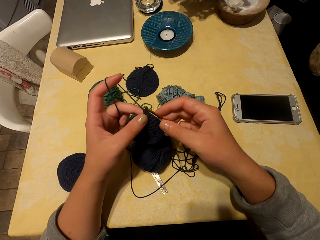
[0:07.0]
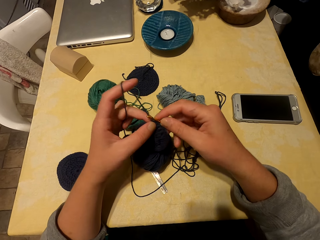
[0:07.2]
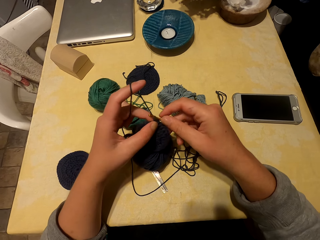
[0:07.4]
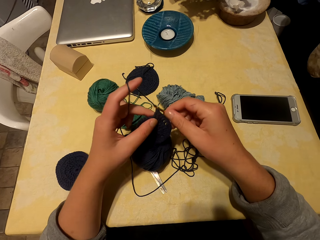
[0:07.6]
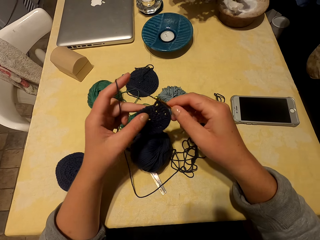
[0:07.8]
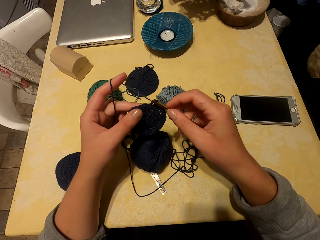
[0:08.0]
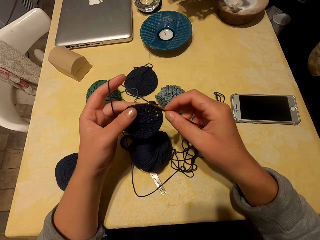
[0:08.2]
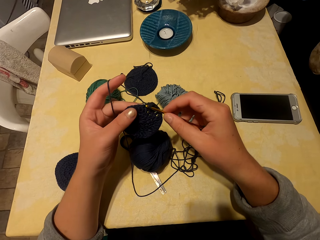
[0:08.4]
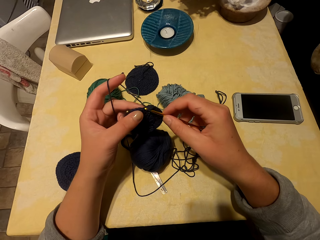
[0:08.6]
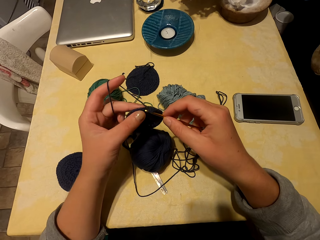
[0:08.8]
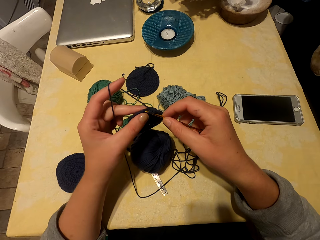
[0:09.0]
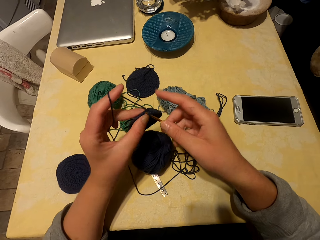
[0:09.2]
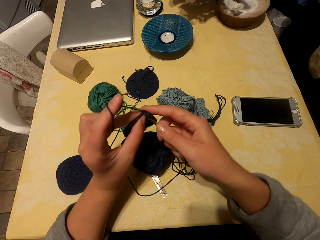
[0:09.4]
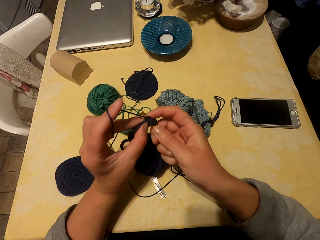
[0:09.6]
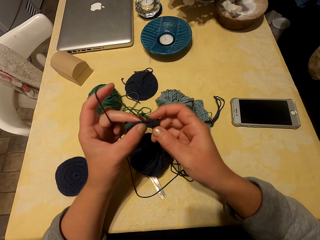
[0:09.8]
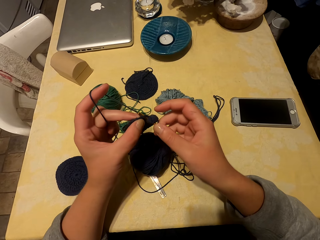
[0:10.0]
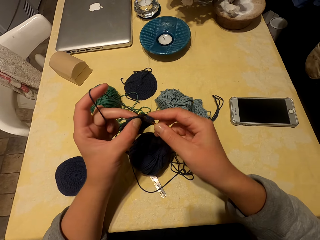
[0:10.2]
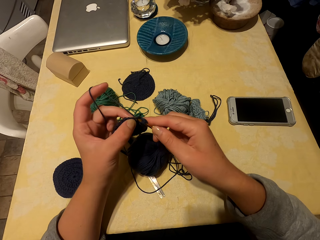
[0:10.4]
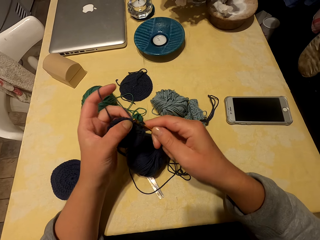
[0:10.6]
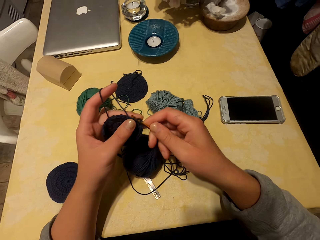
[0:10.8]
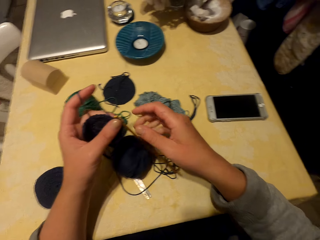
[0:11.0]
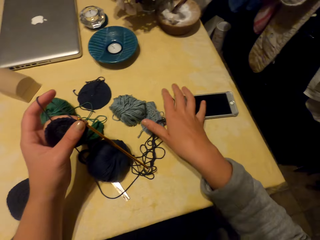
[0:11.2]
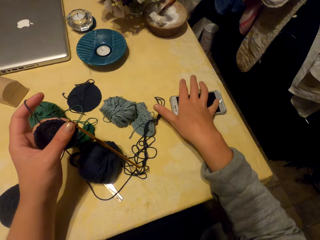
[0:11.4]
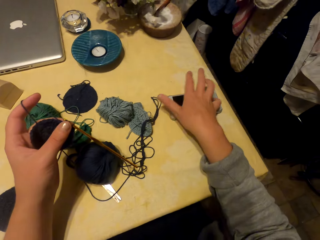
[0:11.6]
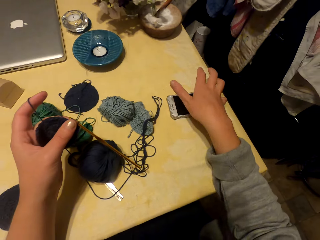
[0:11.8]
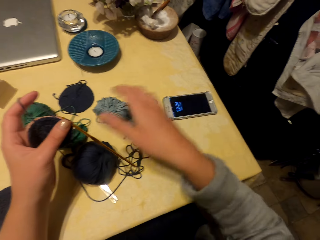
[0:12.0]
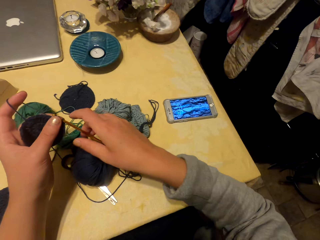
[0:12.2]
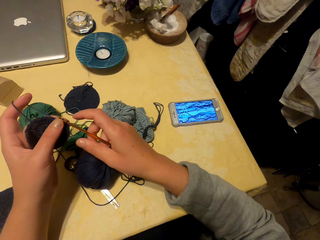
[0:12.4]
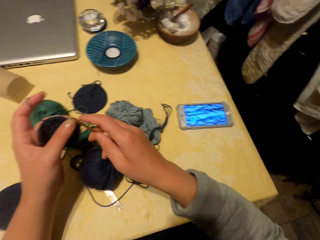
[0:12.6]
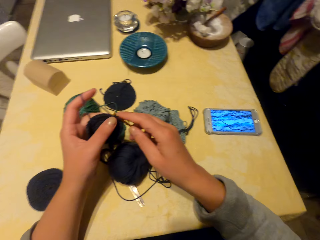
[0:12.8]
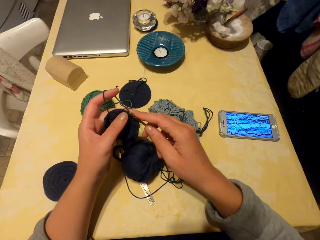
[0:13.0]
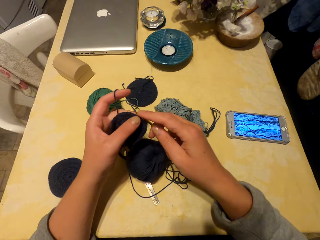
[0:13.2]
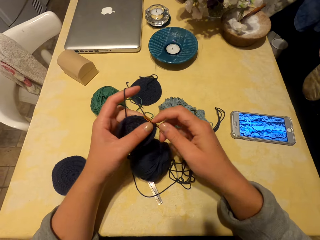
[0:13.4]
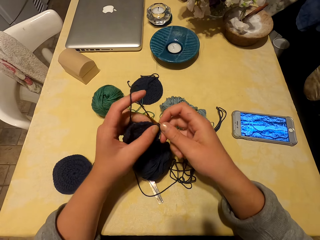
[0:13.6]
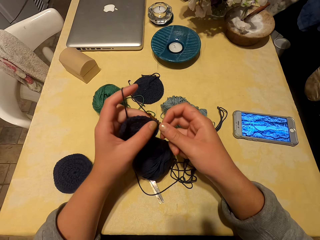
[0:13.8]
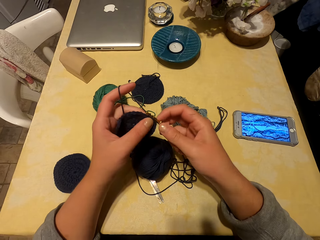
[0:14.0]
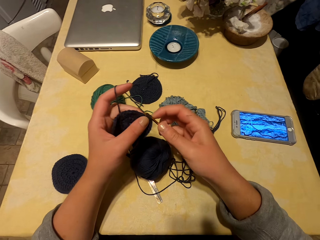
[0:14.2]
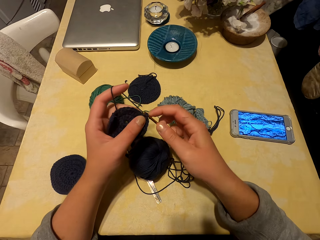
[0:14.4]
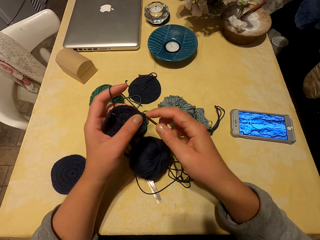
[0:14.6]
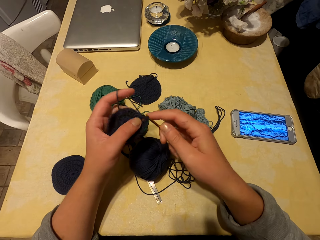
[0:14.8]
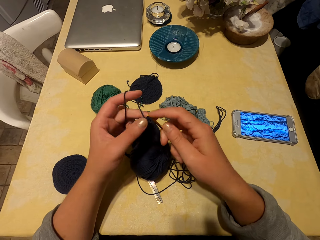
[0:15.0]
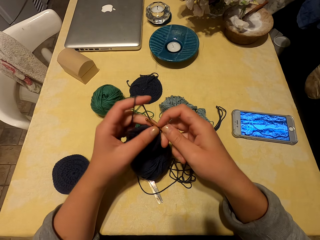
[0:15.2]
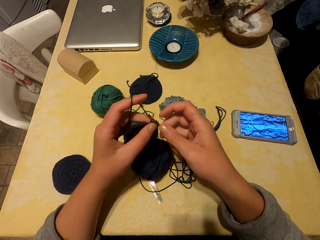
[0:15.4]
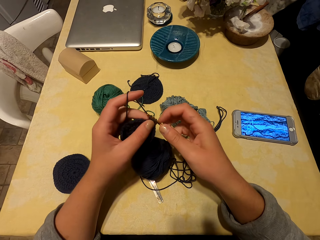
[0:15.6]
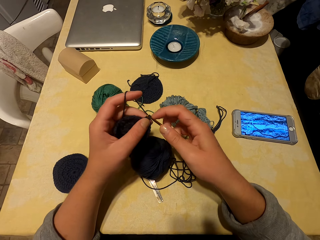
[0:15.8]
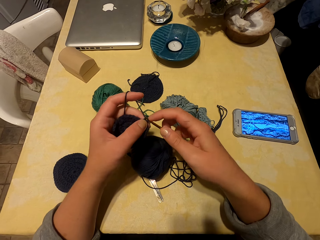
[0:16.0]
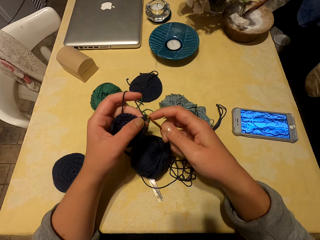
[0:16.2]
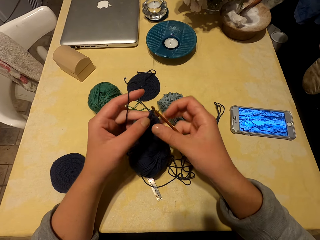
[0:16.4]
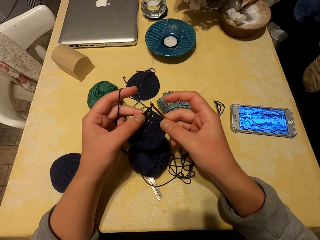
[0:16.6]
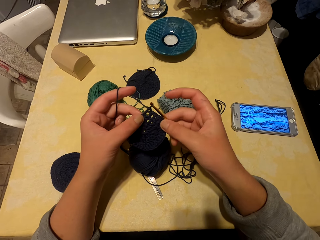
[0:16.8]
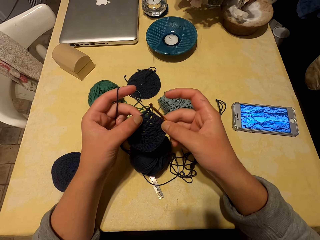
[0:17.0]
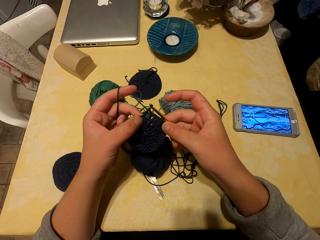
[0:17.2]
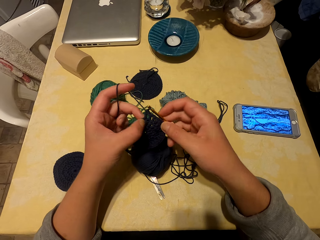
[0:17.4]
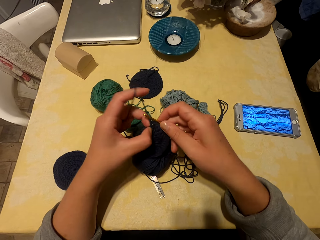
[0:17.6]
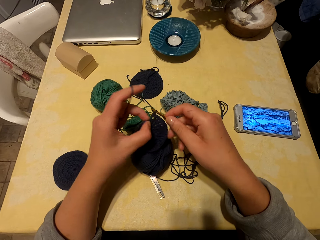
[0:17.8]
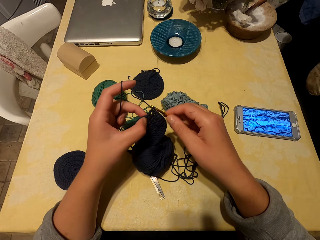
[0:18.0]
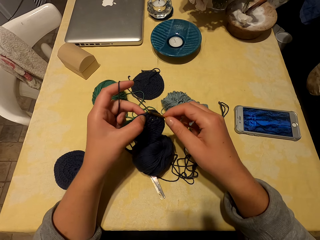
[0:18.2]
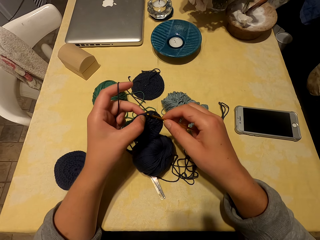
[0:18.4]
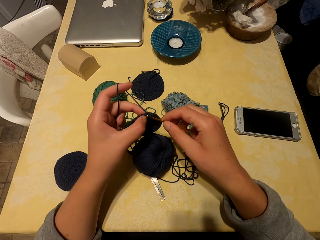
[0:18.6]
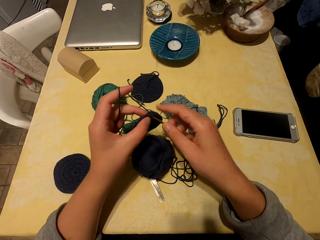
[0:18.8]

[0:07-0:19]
The camera wearer stares at a fabric. They knit the fabric with a yarn and hook. They tap the phone screen. They knit the fabric with the yarn and hook.

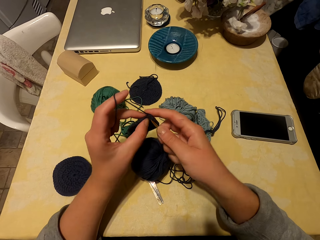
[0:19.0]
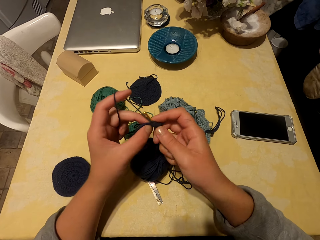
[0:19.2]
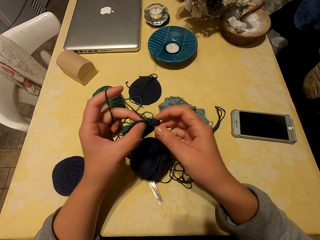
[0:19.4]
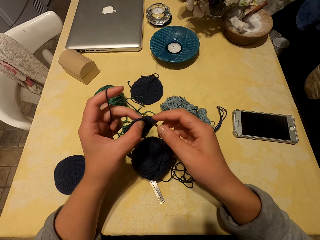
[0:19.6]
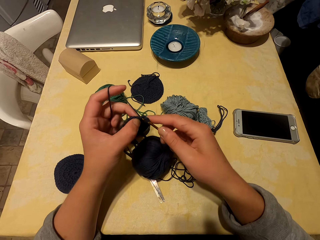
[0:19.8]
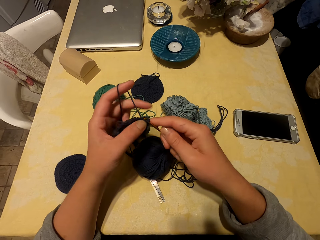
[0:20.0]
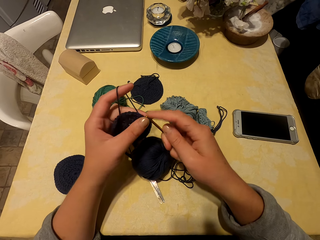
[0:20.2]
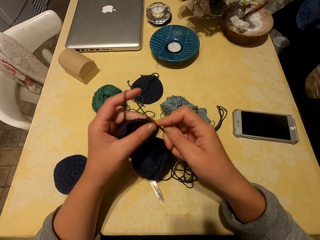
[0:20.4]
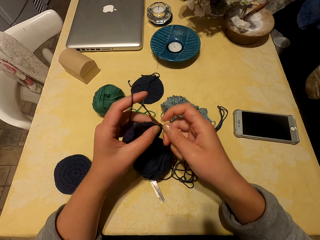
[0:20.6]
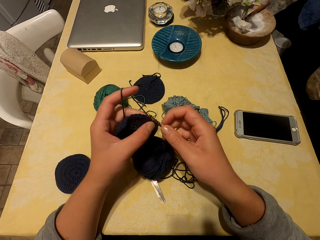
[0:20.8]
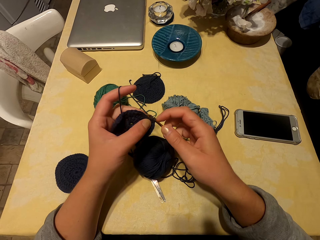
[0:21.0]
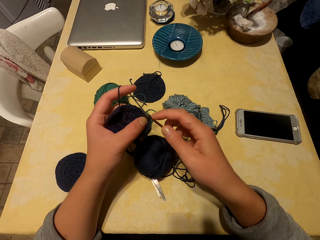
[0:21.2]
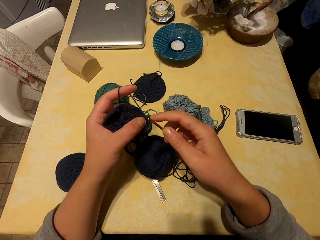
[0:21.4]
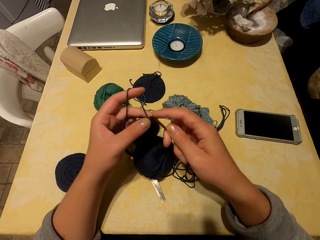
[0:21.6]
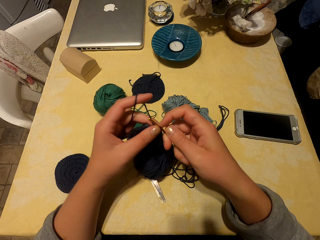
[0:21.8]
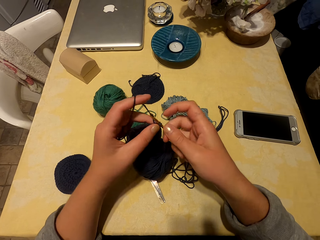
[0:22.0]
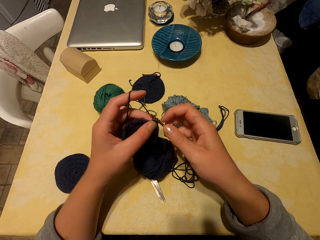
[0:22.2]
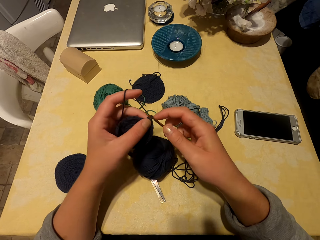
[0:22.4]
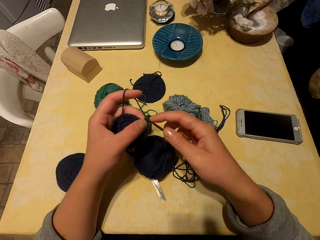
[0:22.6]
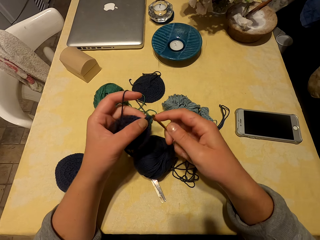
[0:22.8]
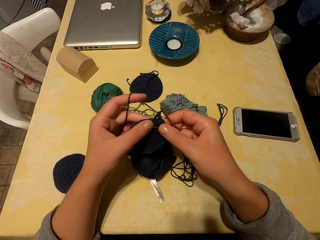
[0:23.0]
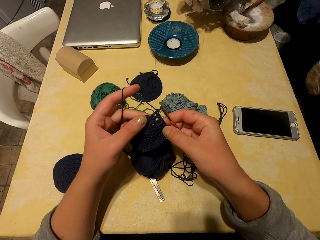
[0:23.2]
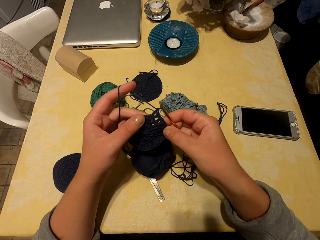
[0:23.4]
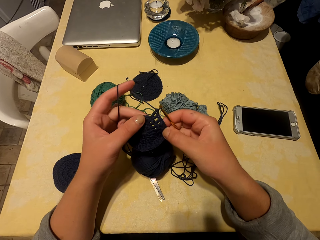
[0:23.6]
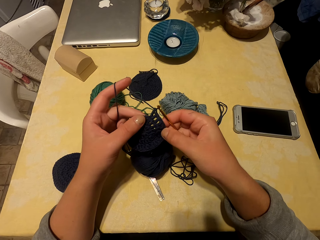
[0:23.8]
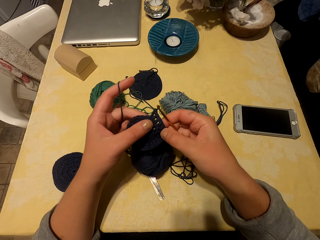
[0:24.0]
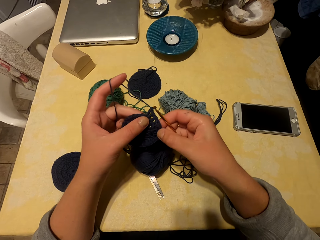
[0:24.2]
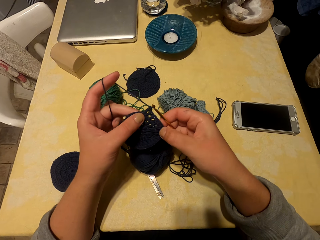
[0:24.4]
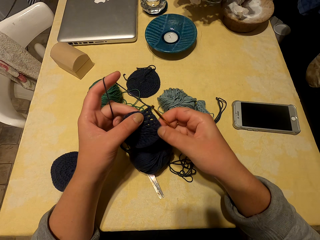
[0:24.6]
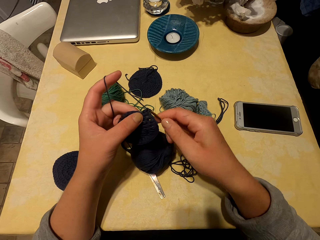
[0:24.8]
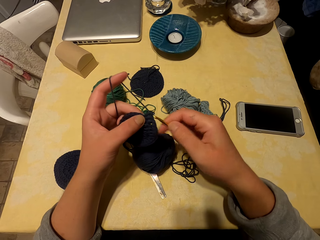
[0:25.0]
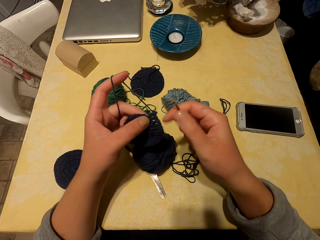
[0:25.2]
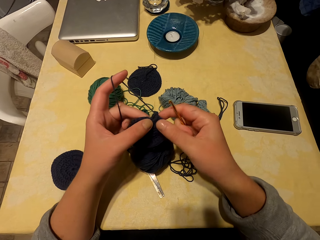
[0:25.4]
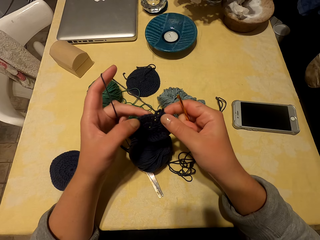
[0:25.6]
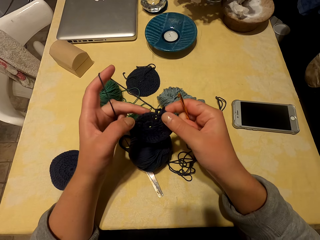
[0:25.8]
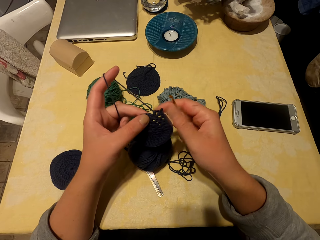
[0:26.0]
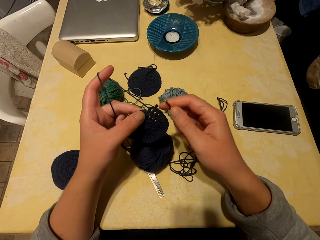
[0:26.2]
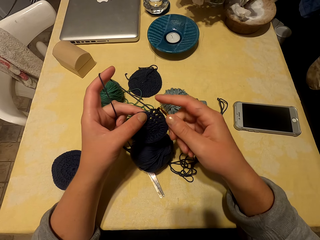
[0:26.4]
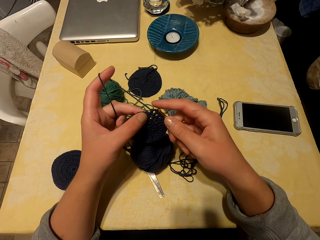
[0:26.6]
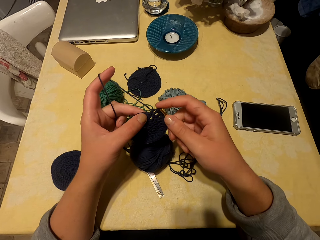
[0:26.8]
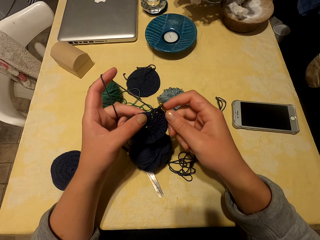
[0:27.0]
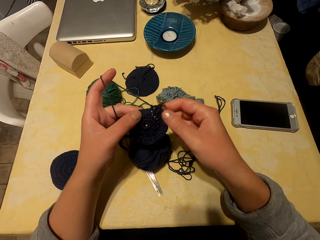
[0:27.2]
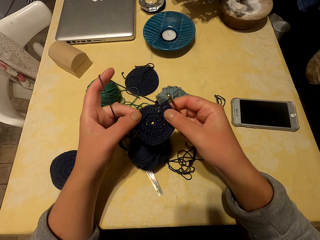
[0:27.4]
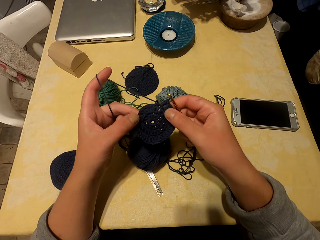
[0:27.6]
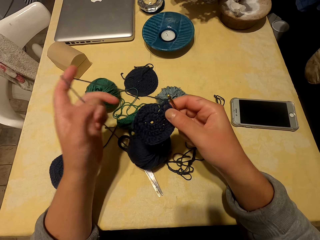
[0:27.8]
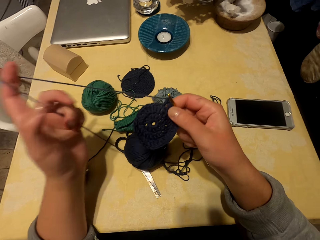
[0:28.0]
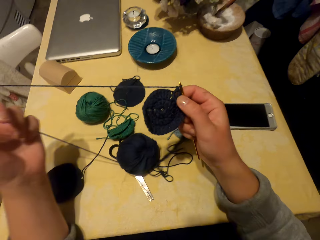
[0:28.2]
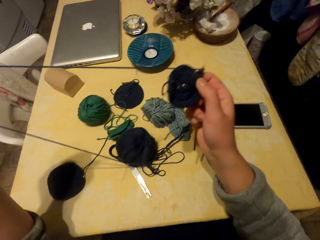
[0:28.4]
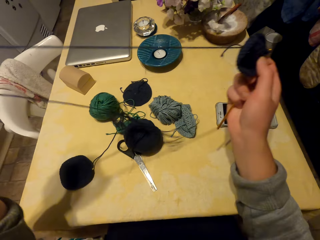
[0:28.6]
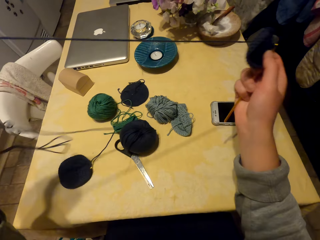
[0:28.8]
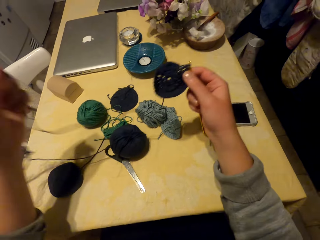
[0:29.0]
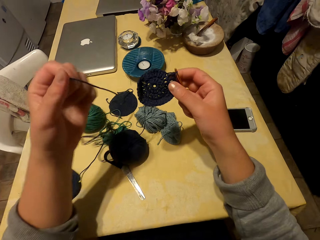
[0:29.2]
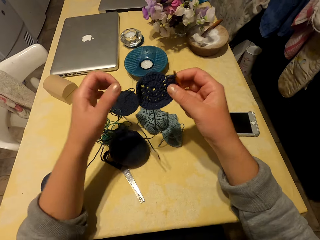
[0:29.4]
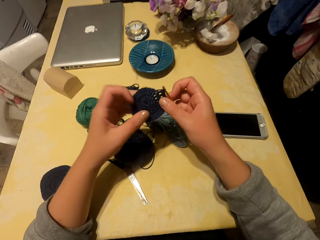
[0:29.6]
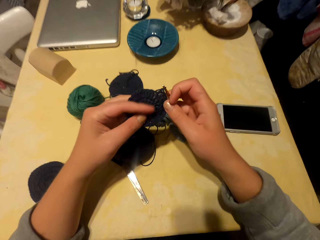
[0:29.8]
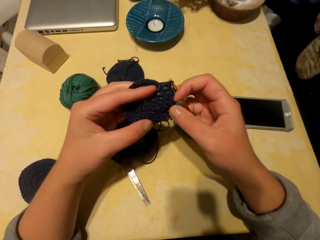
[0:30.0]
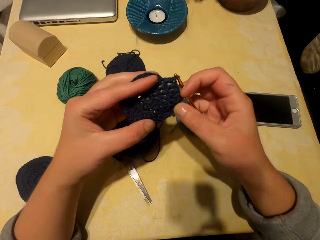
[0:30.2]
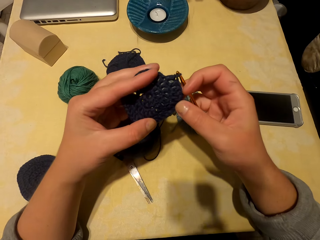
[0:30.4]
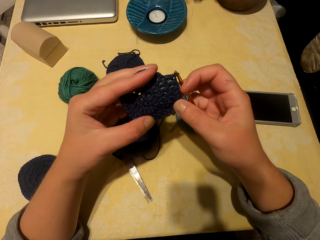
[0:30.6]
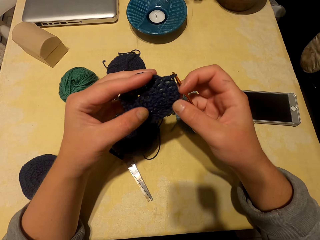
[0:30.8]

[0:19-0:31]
The camera wearer stares at a fabric. They remove a knitting needle and hook a thread on the knitting needle. They undo the stitches. They adjust the yarn.
